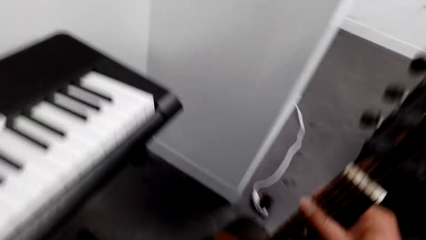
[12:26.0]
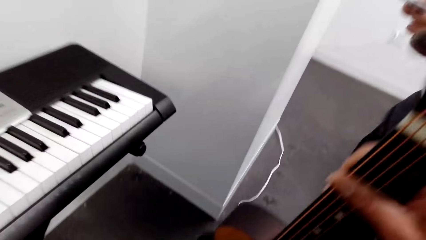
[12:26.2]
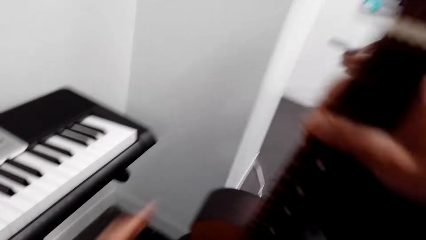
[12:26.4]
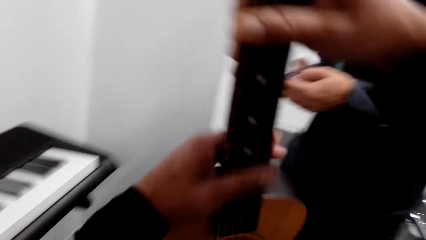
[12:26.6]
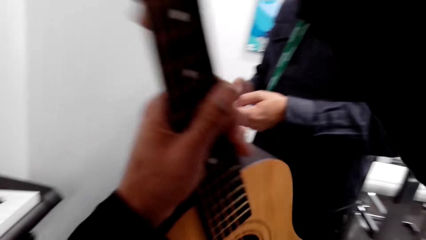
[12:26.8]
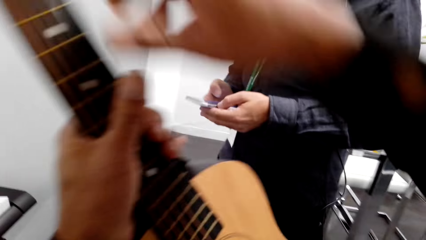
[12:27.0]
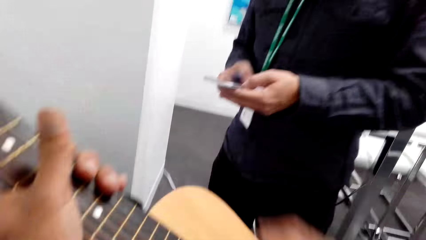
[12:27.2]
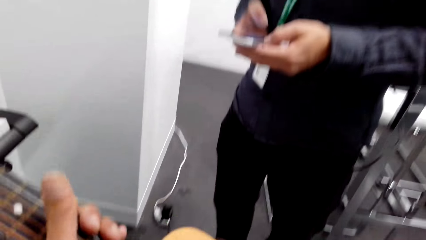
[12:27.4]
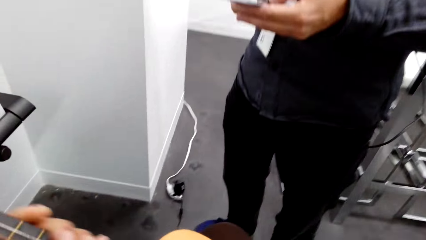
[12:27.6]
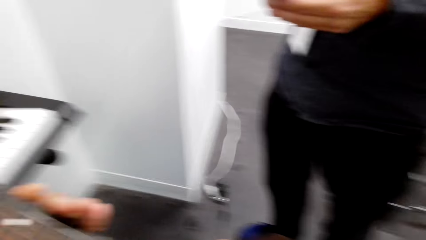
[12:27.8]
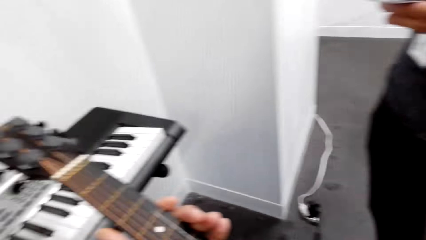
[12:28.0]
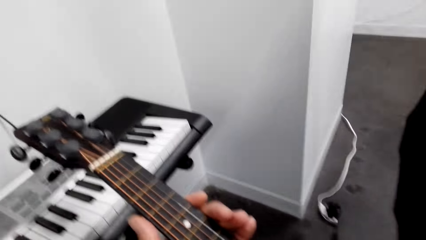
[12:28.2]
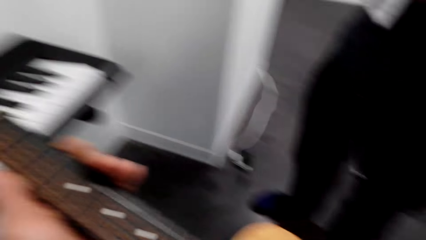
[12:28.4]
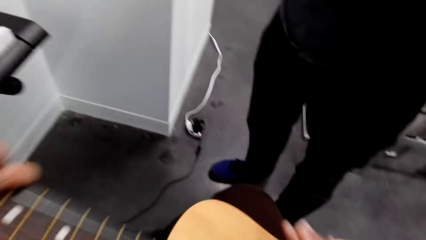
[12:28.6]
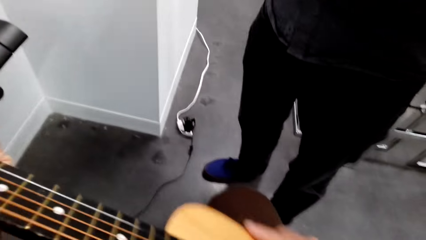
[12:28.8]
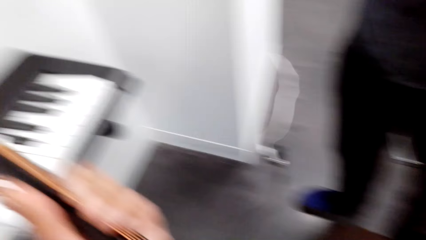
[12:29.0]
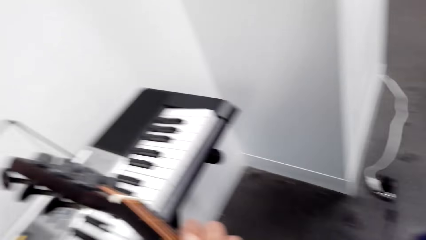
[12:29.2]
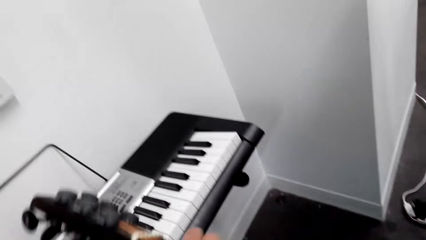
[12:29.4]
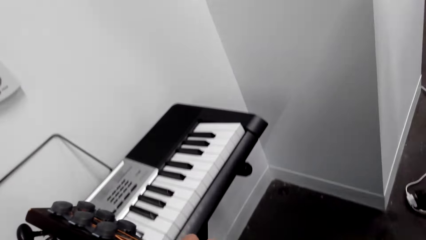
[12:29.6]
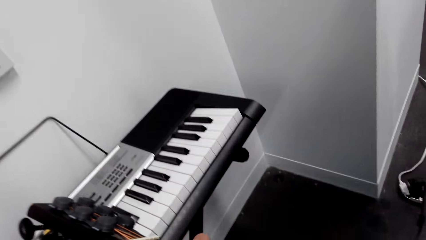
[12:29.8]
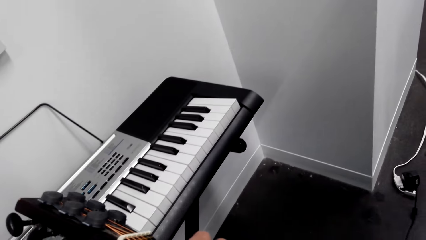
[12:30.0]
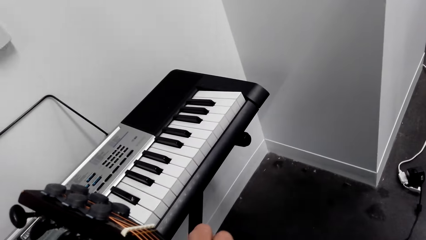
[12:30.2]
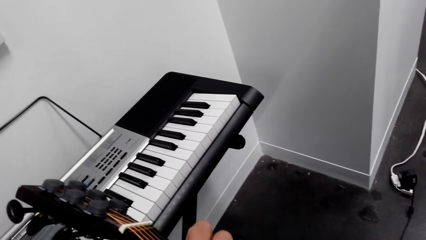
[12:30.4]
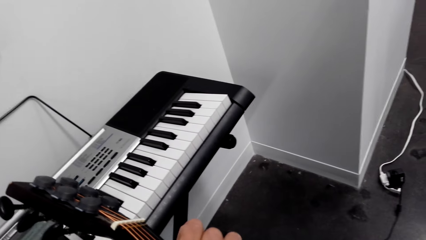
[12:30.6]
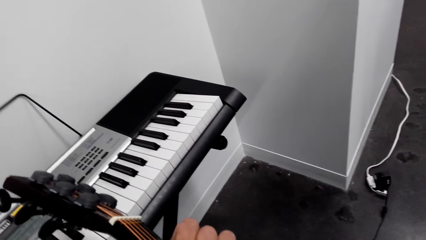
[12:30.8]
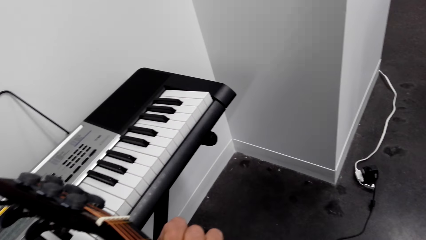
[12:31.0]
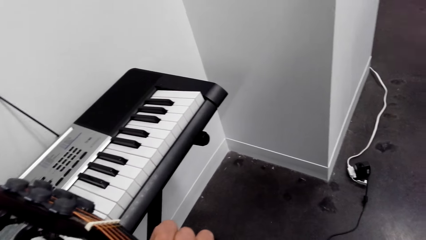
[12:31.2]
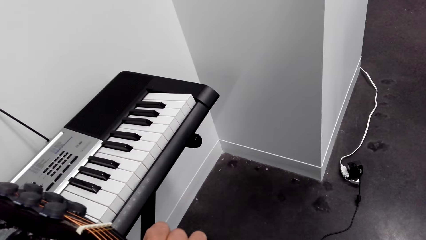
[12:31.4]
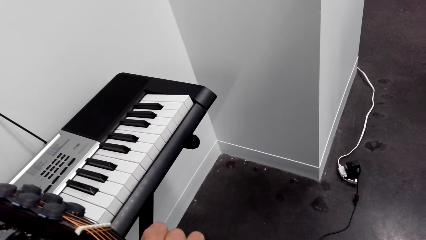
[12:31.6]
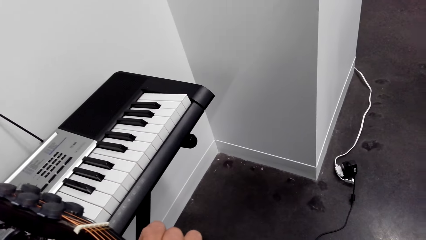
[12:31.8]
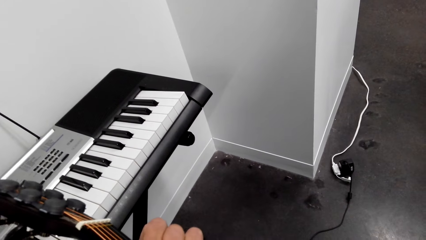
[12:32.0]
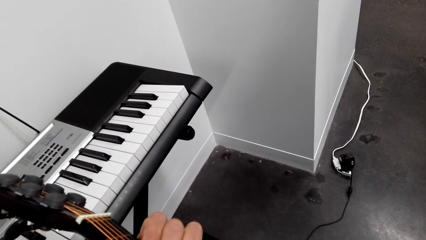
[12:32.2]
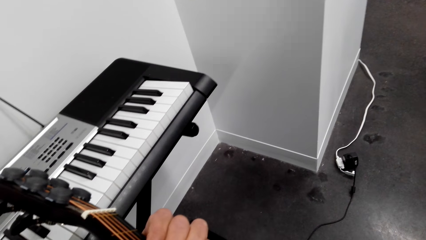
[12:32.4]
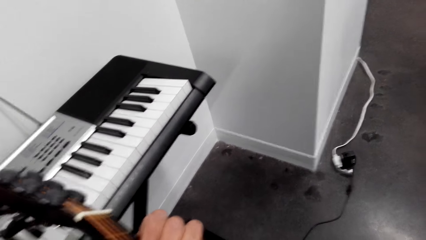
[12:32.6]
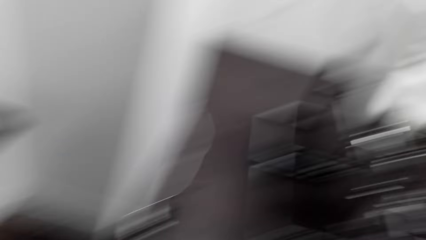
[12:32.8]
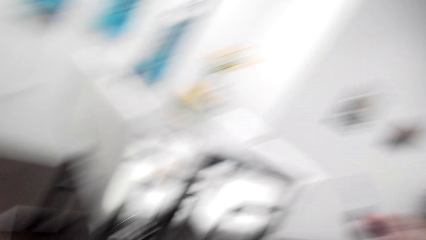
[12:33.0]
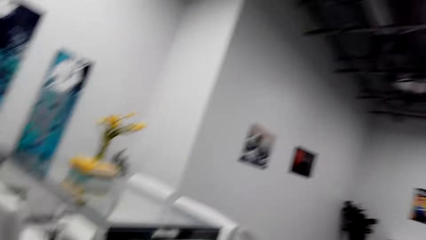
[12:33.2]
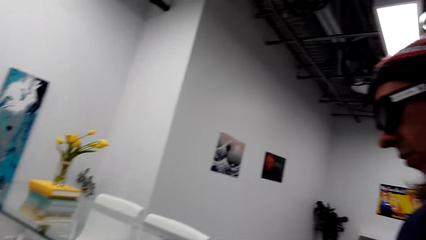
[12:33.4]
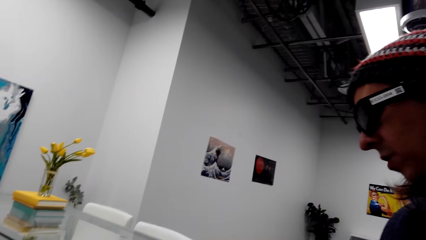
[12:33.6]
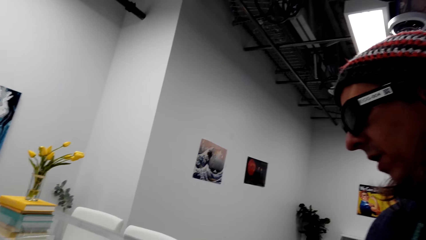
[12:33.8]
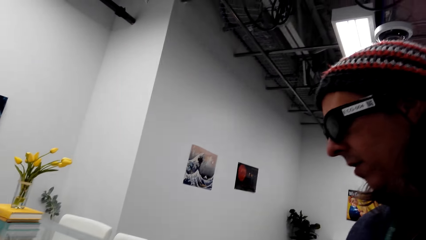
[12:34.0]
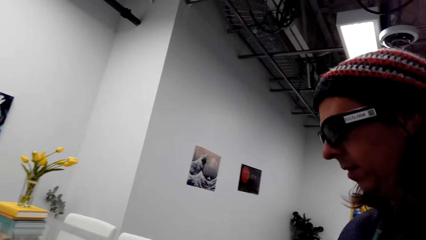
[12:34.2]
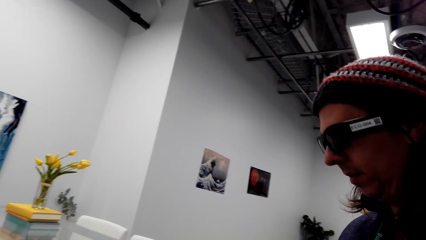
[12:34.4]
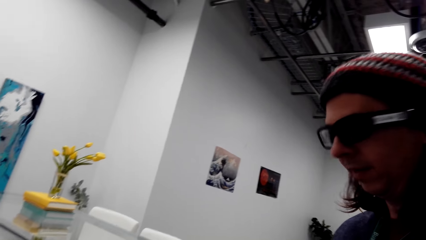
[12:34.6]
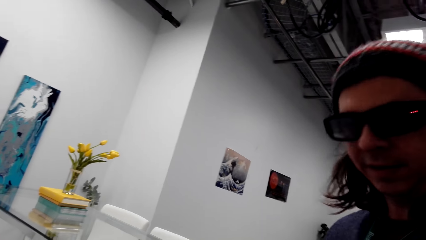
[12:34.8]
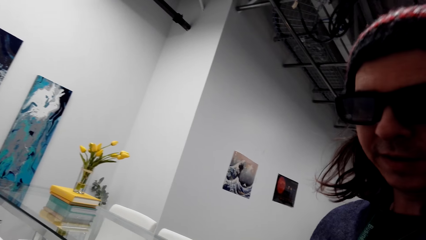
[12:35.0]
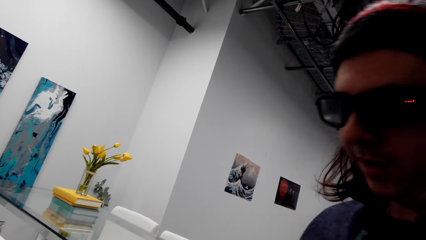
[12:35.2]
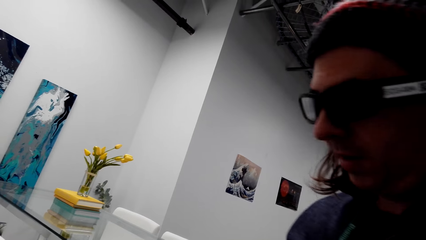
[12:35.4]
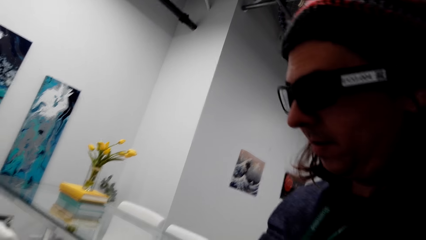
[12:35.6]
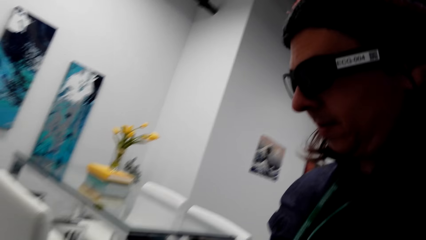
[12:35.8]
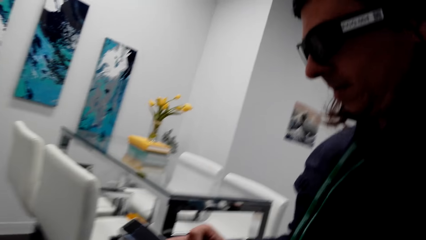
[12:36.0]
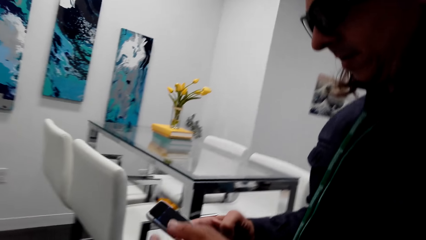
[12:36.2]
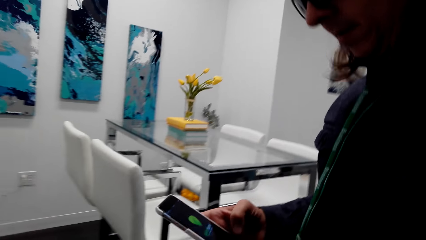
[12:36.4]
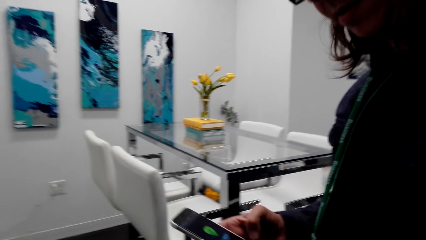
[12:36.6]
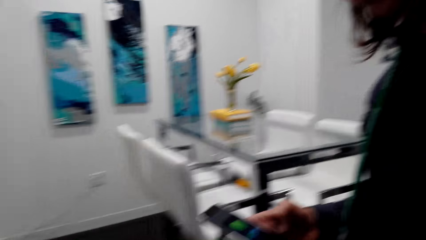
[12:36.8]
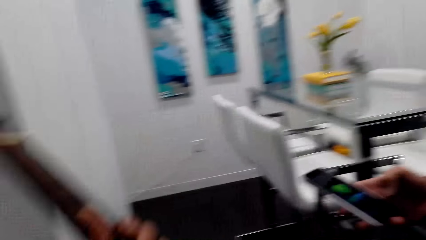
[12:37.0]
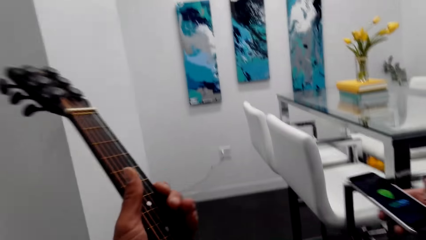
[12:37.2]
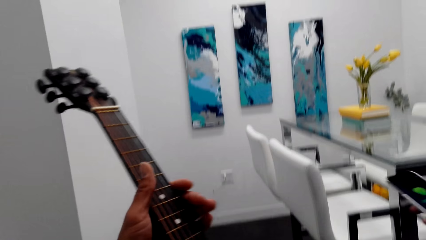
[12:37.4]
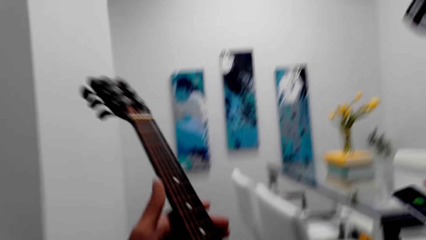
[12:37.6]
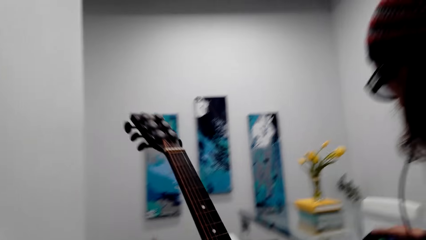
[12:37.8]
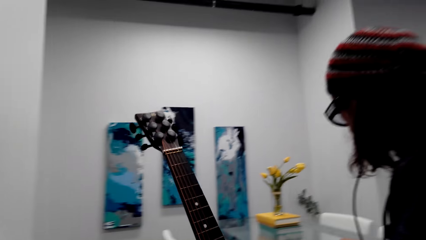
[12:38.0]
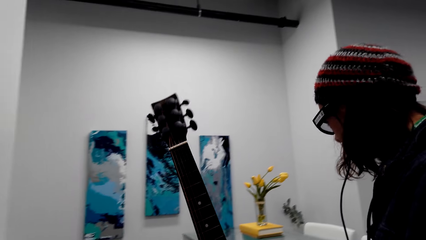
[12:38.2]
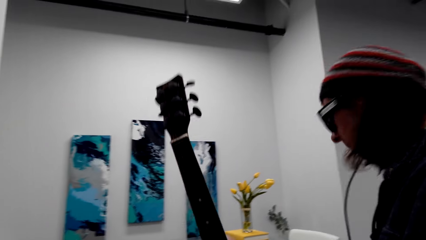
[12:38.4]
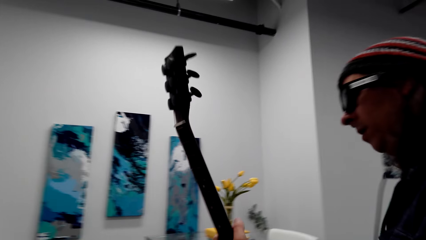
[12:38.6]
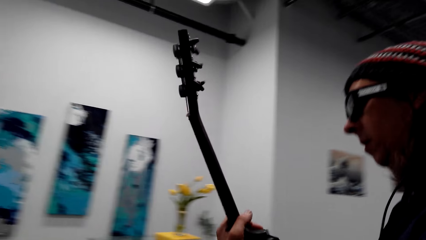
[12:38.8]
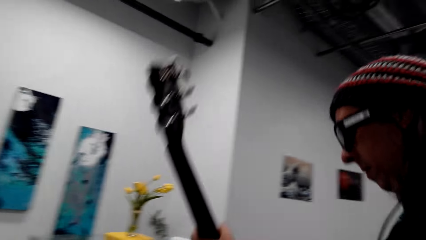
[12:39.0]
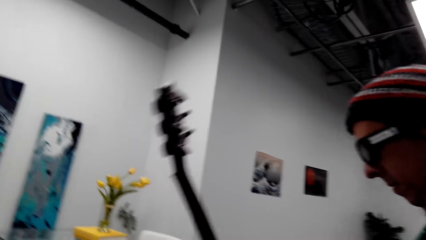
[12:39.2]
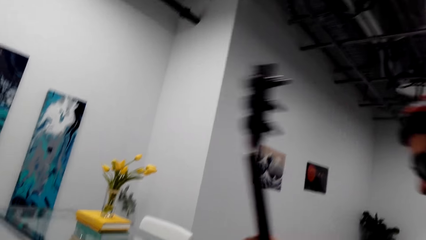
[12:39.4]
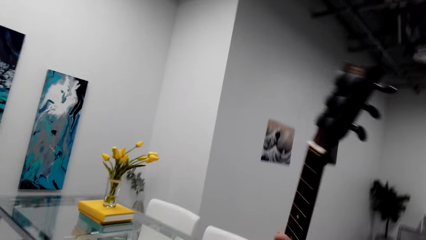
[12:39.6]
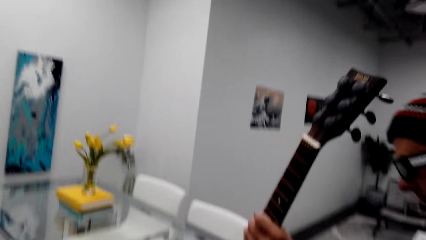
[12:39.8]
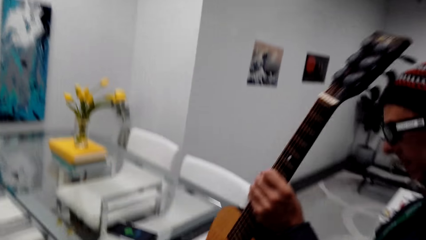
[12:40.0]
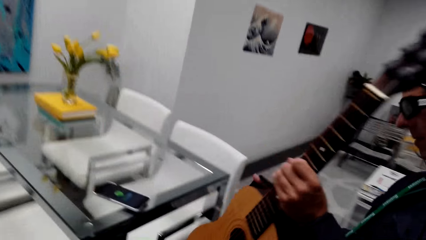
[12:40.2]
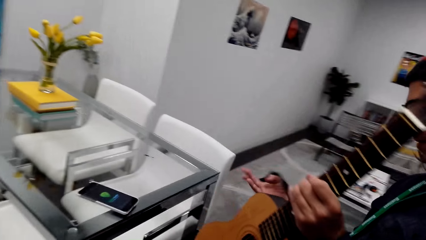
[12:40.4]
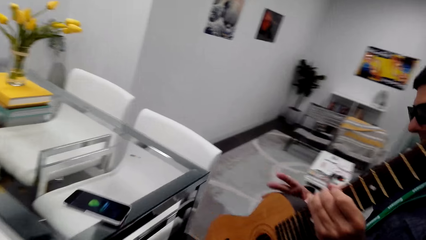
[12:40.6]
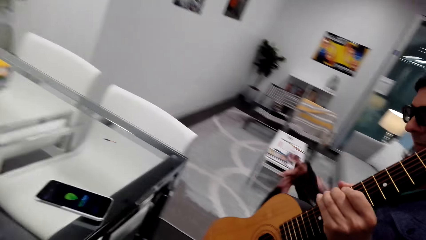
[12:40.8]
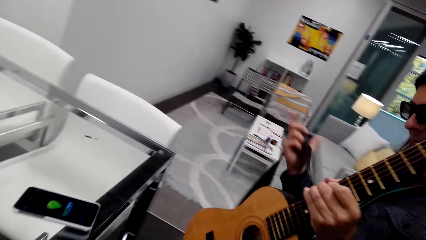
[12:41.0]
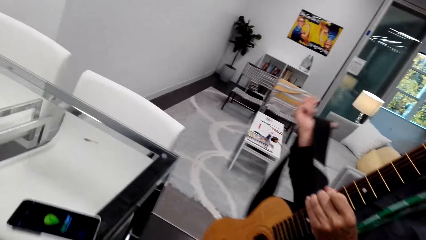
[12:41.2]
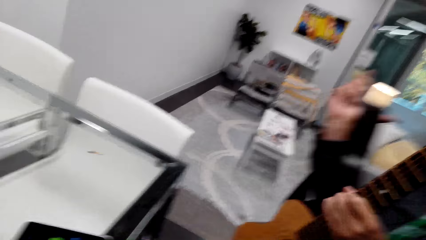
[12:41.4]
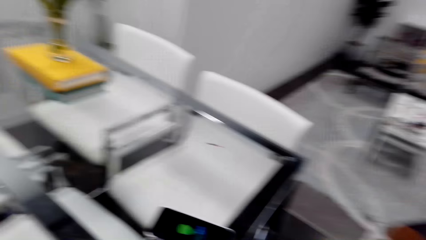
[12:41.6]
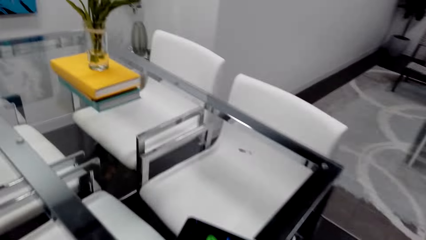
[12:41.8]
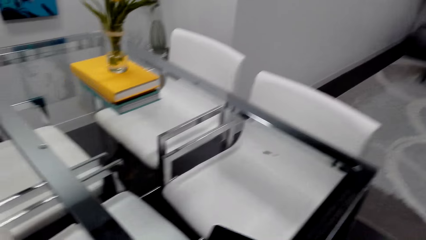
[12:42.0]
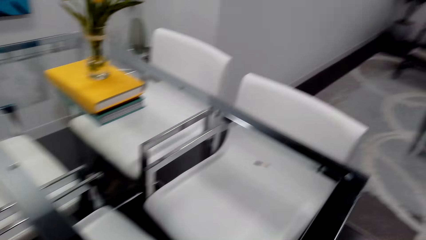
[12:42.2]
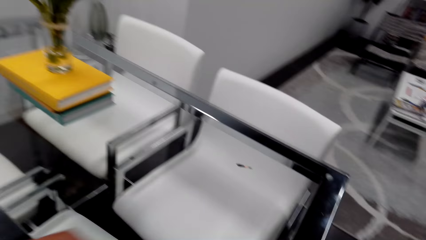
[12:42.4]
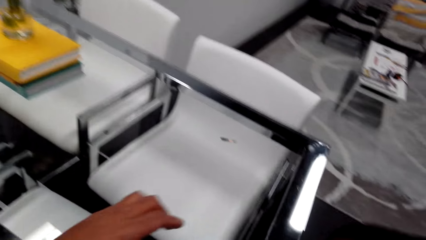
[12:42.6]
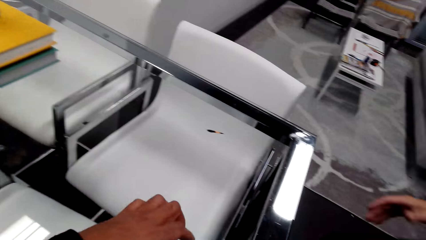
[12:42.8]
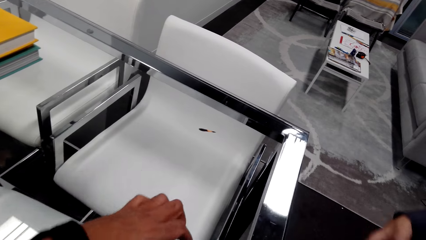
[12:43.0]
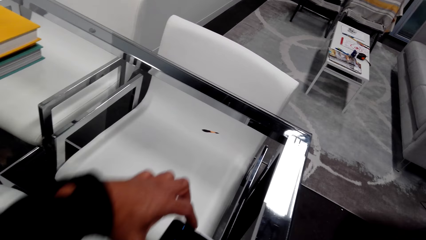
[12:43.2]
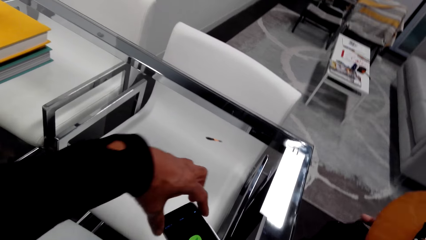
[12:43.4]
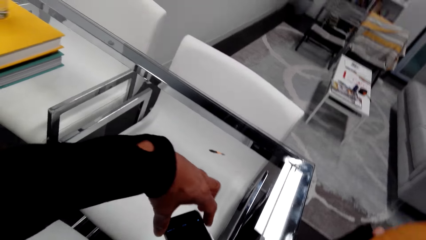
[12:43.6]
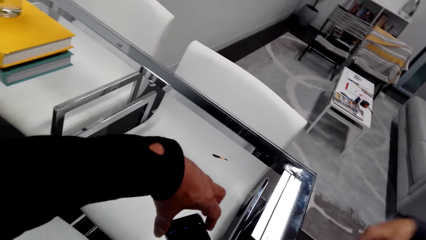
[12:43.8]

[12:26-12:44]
The camera wearer picks up a guitar. They sit down on the chair. They play the guitar. They play the guitar. They converse with a man. The man scrolls the phone. The camera wearer gives the guitar to the man. The man picks up the guitar and sits down on the chair. The camera wearer looks around.
